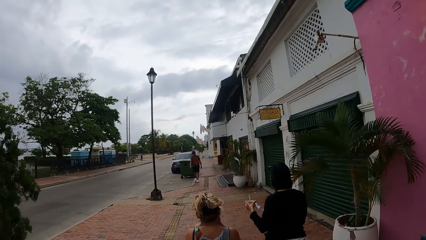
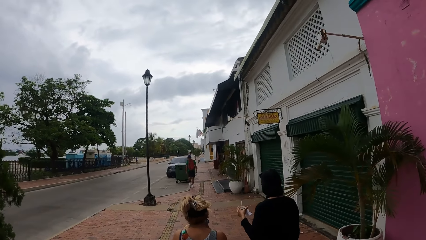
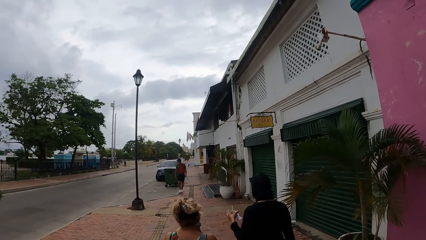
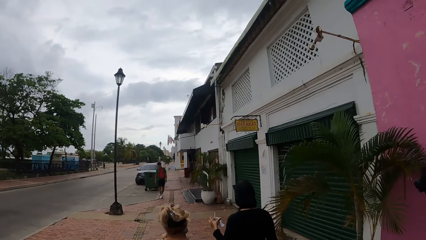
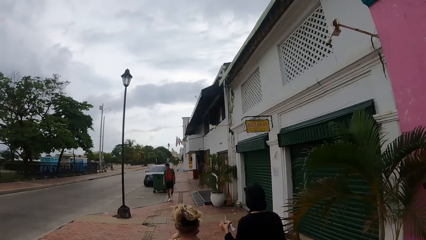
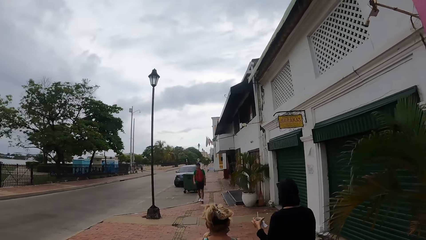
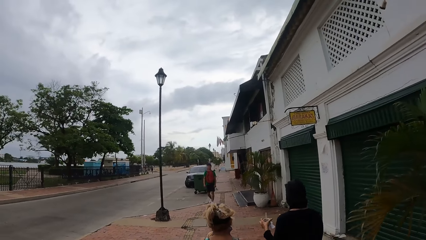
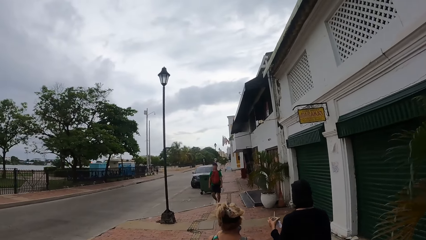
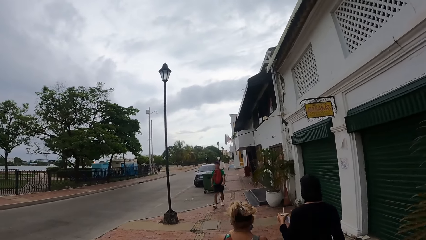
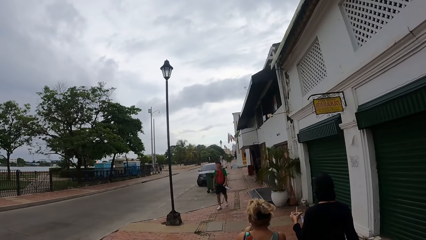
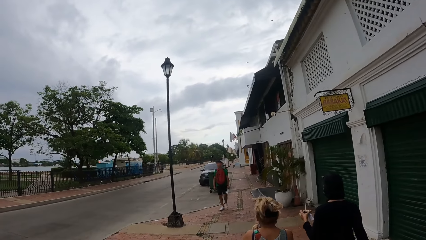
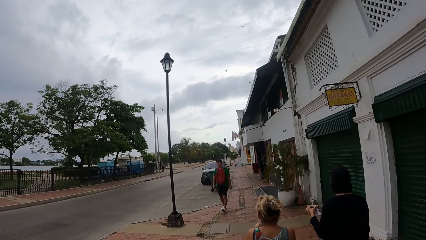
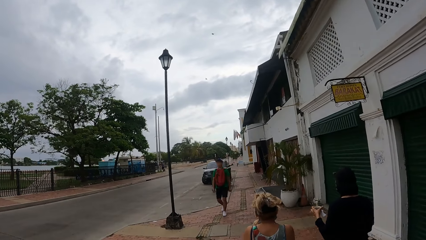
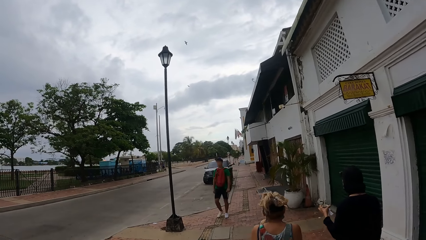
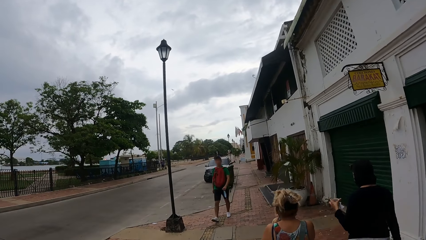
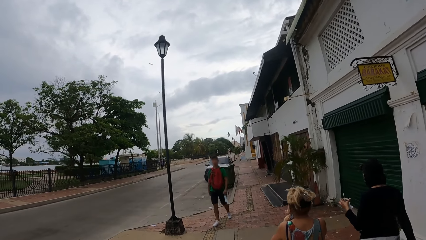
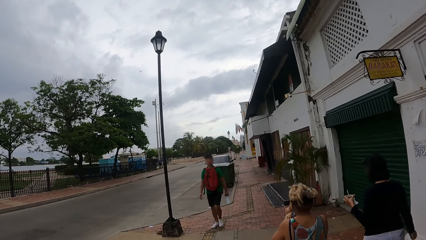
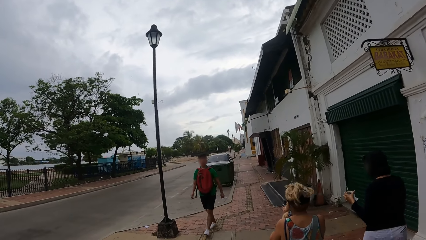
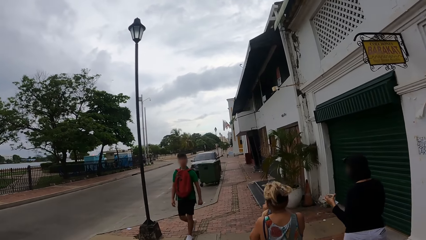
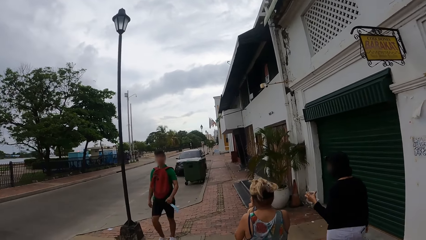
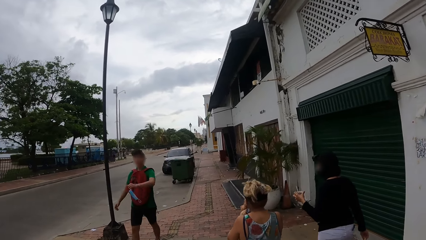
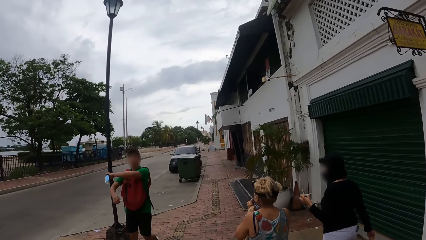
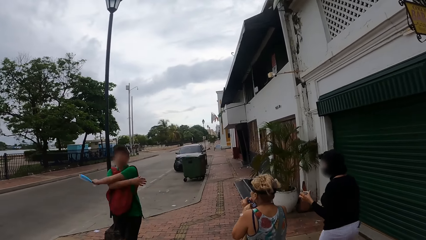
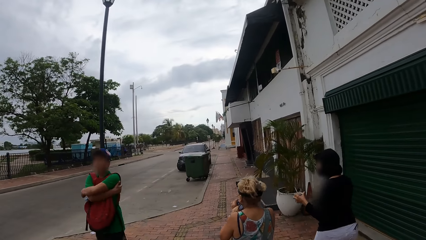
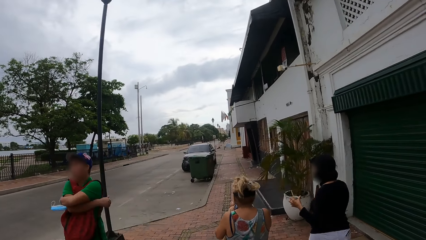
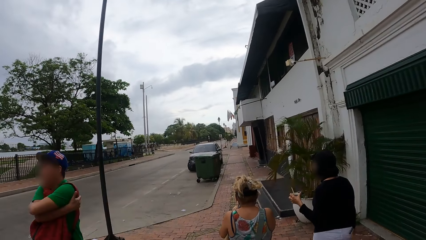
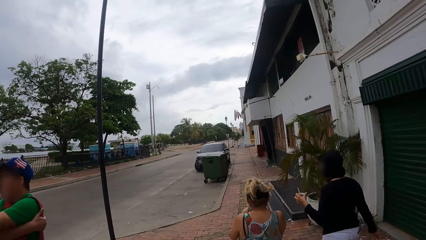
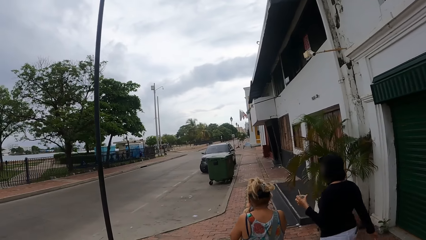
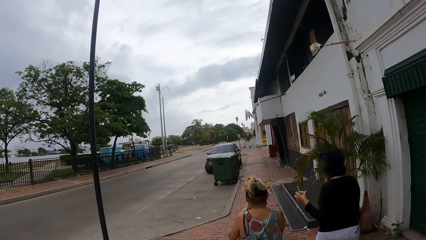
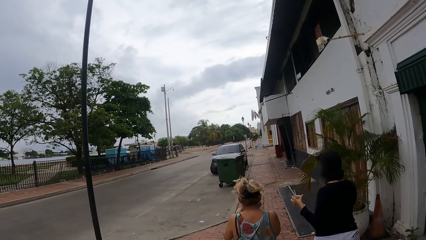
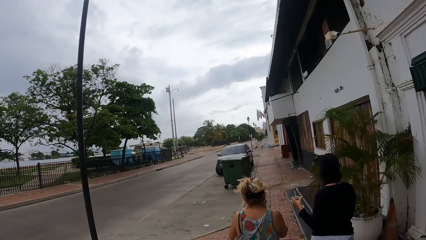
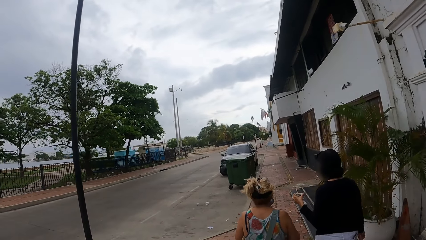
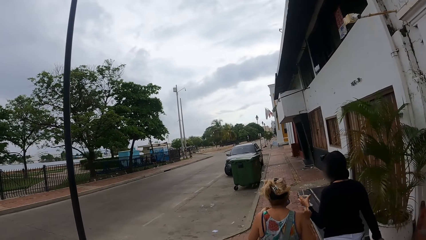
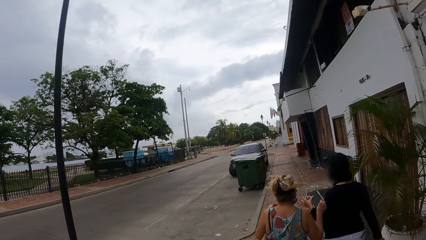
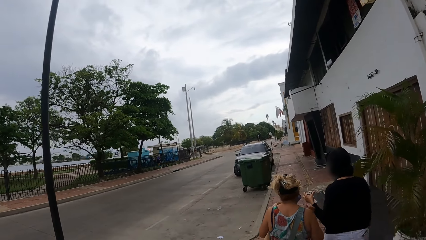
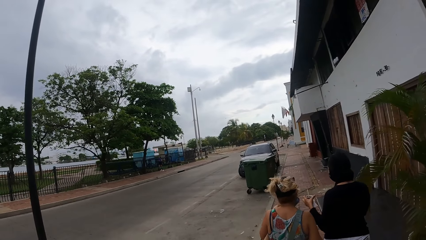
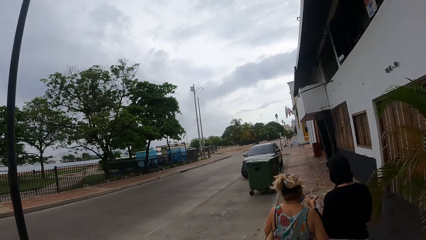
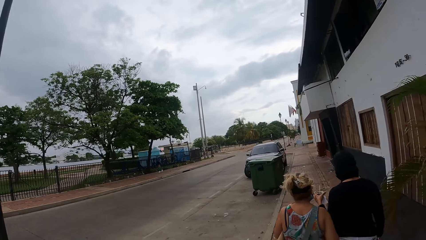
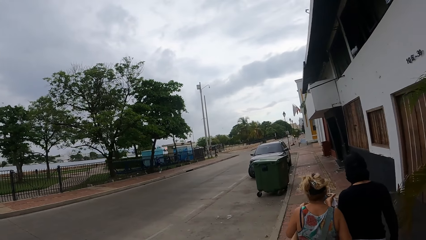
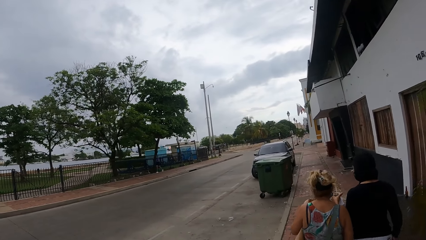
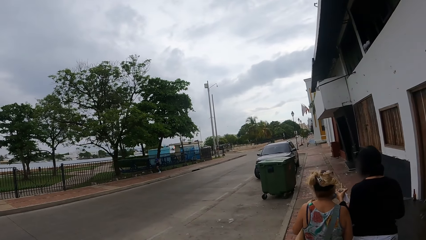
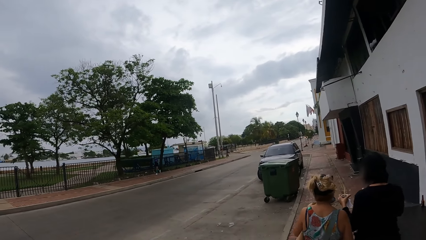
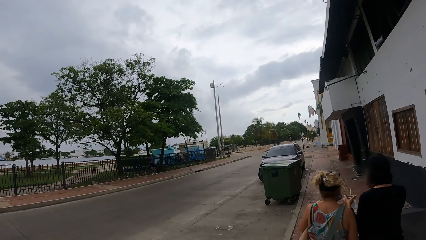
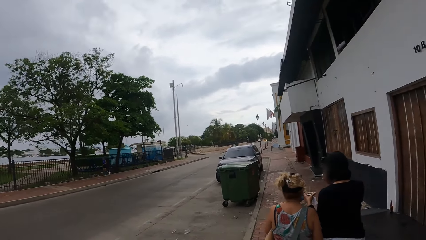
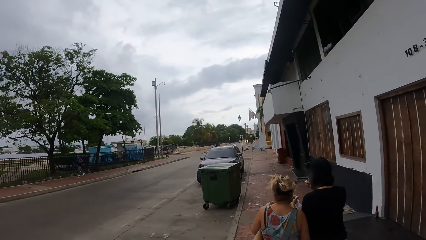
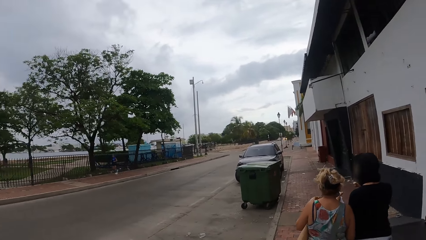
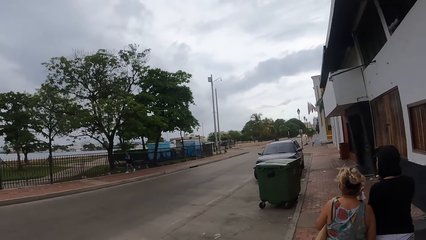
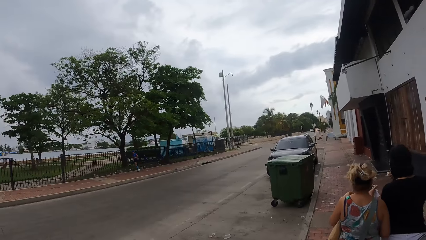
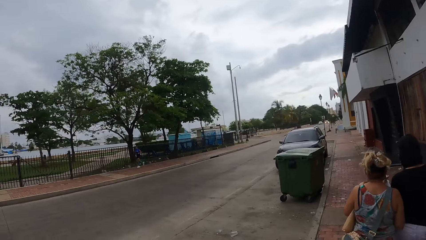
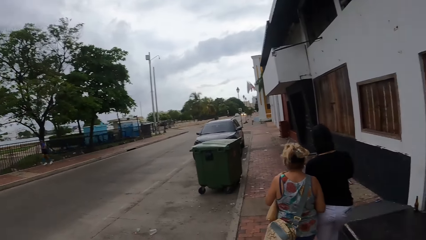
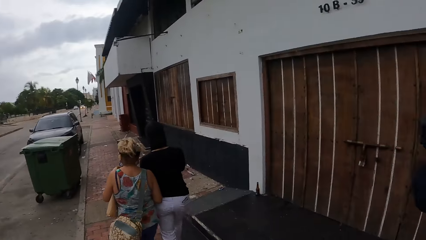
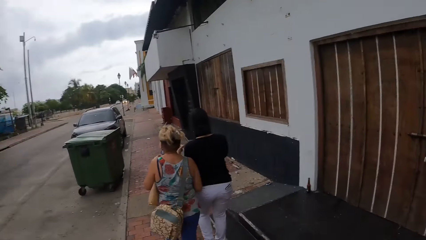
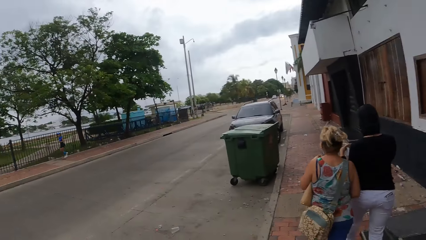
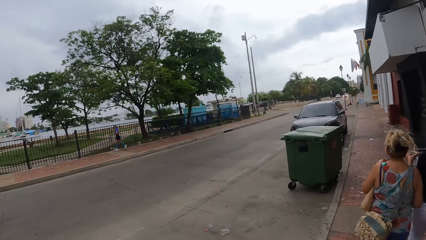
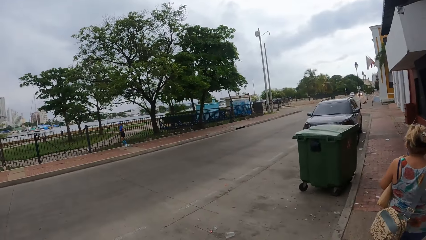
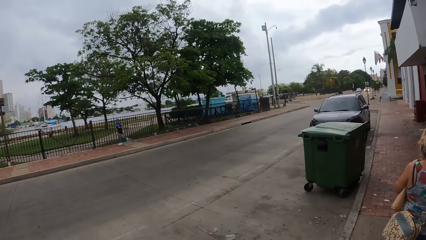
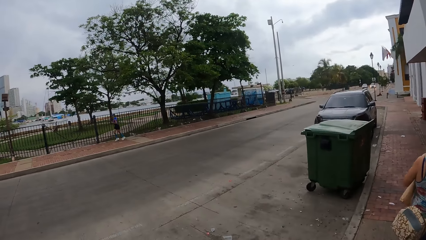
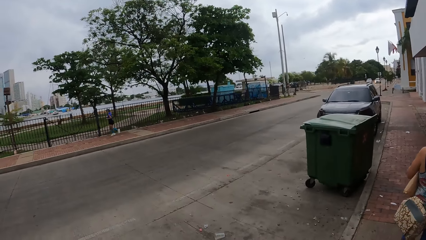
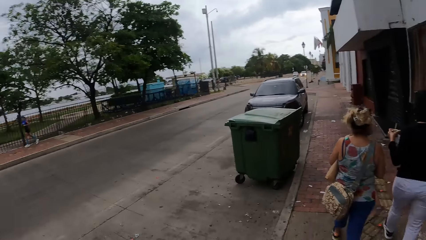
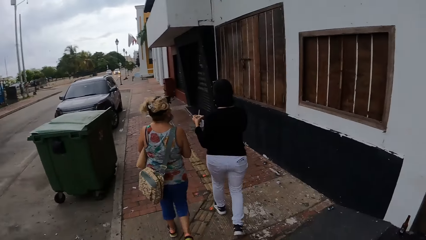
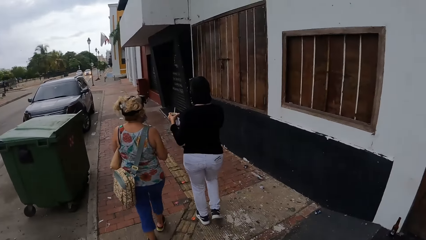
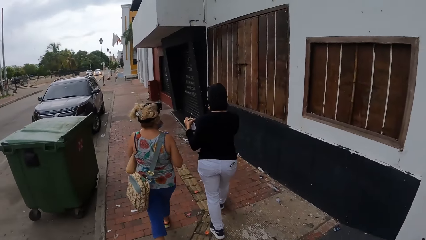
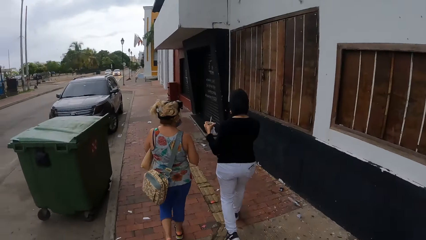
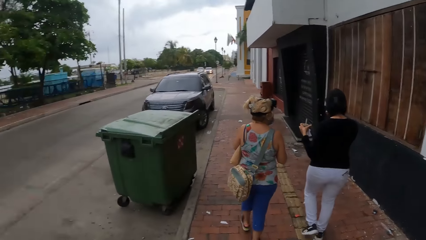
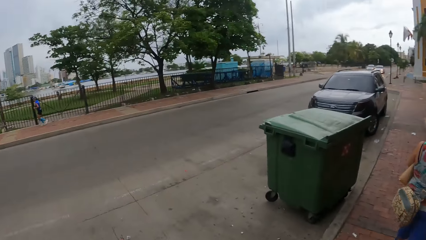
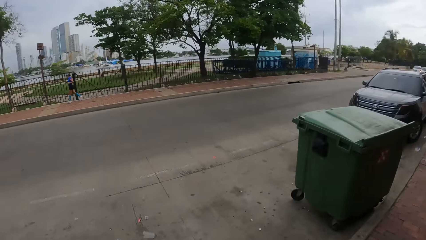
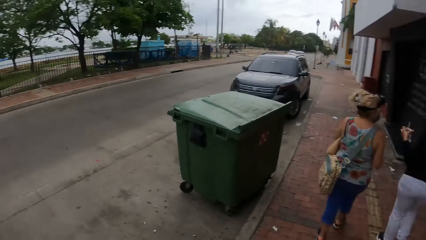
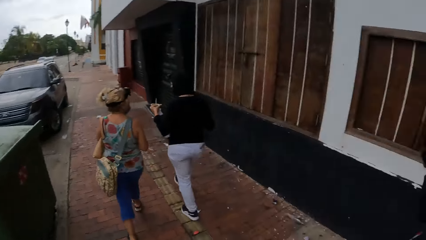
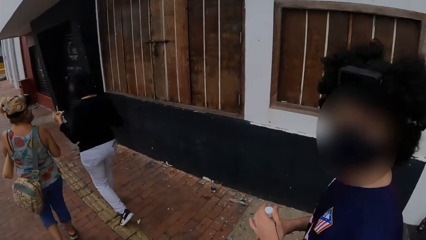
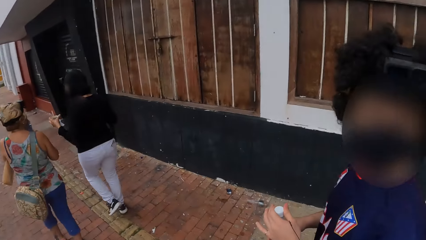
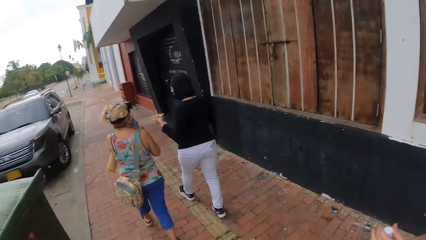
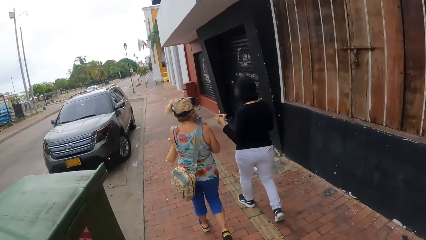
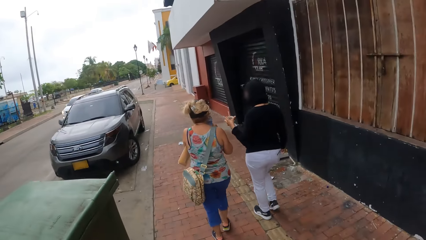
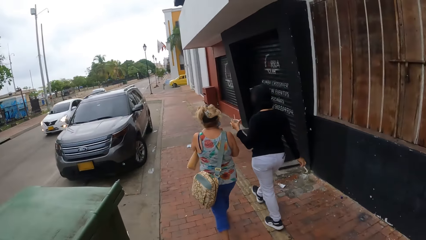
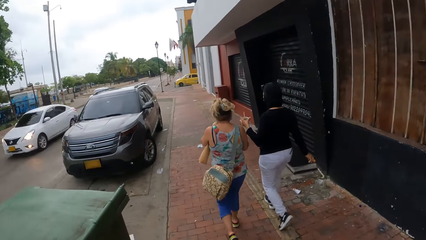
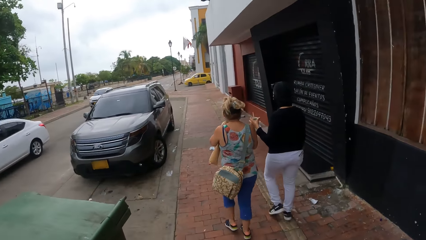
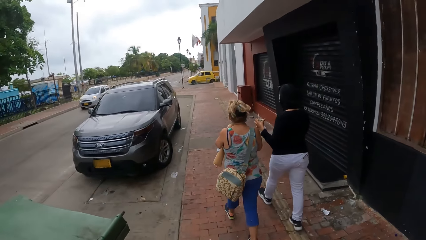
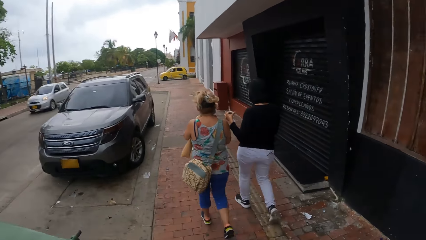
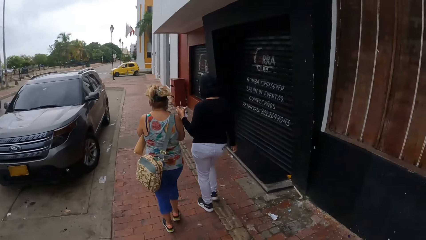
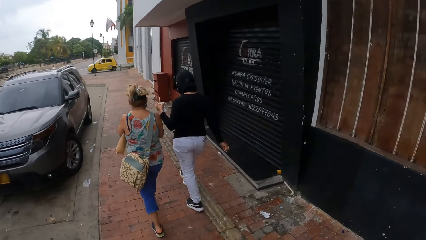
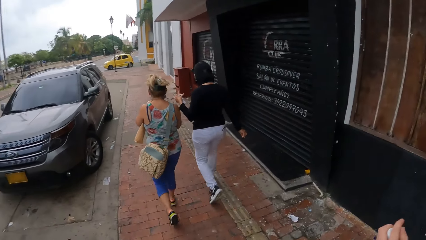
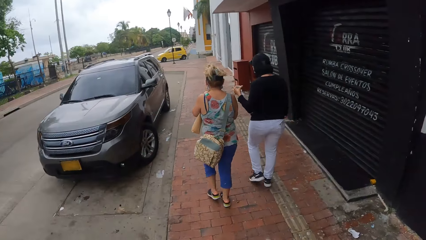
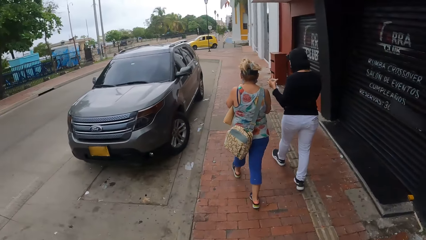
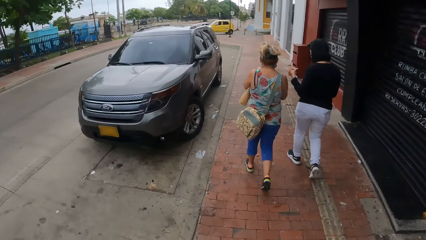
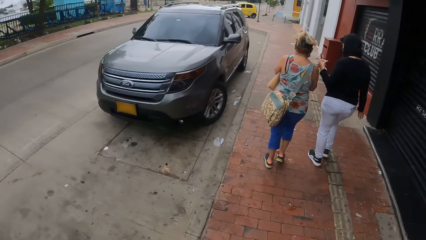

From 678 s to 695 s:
People walk down the road. Women walk along the road. The people walk down the road. The camera wearer looks around. The women walk along the road. The people walk down the road. The camera wearer walks around. The women walk along the road.
